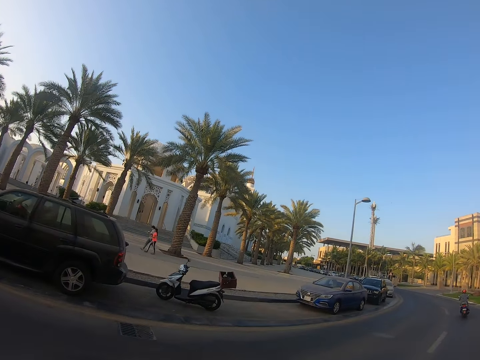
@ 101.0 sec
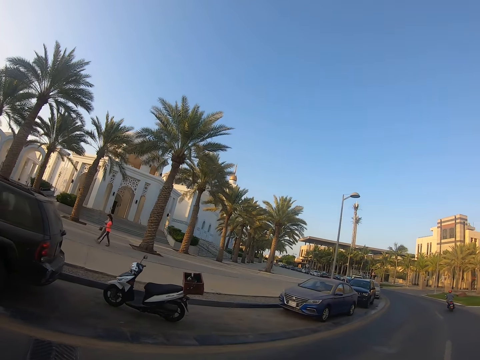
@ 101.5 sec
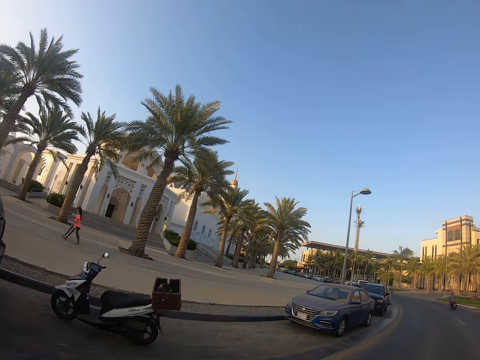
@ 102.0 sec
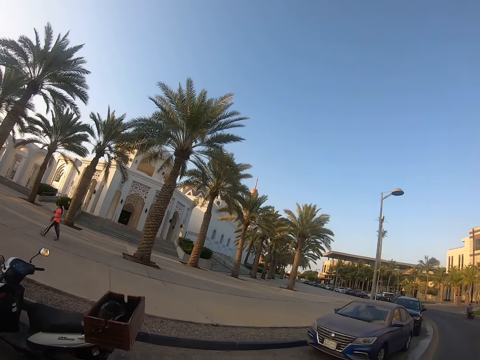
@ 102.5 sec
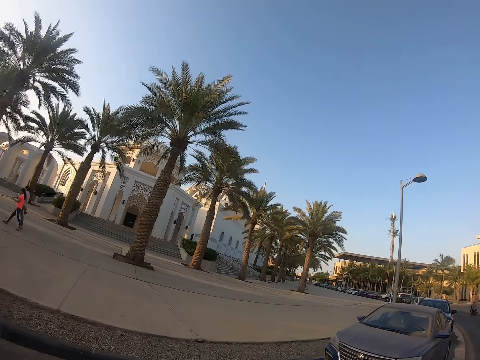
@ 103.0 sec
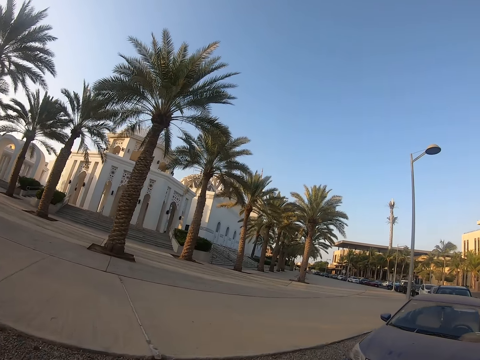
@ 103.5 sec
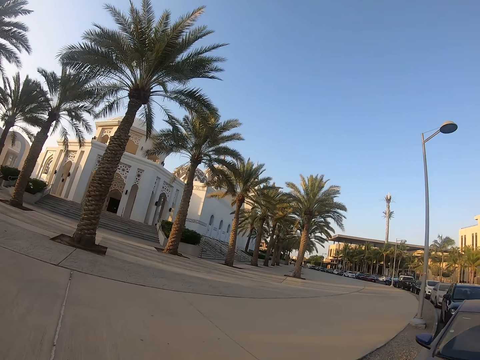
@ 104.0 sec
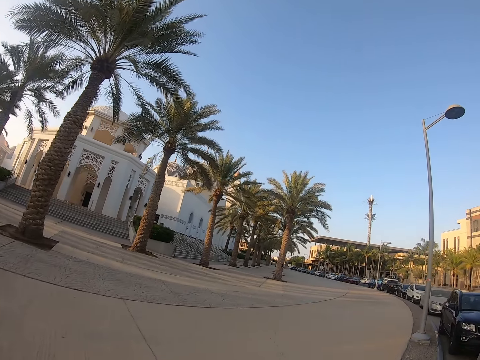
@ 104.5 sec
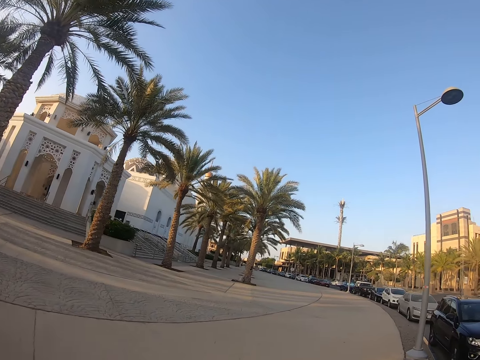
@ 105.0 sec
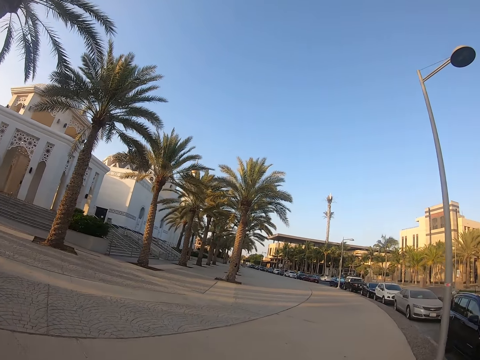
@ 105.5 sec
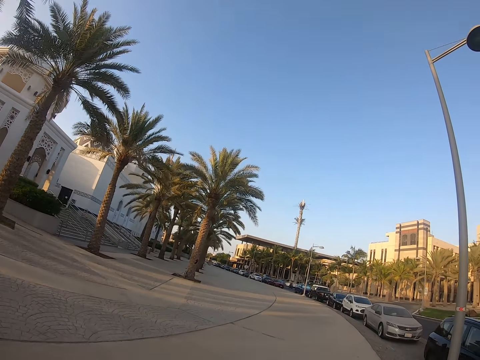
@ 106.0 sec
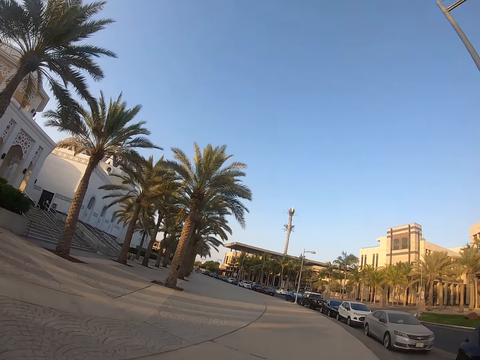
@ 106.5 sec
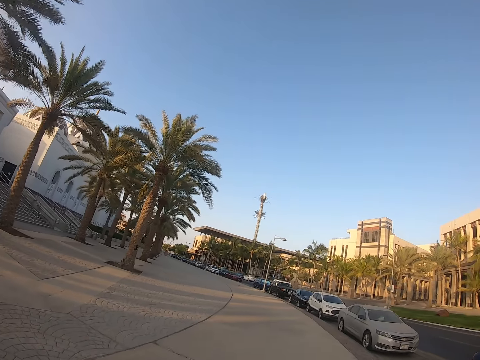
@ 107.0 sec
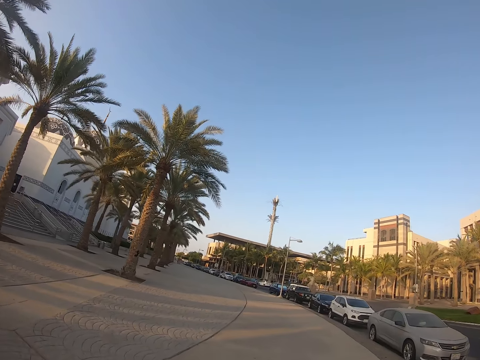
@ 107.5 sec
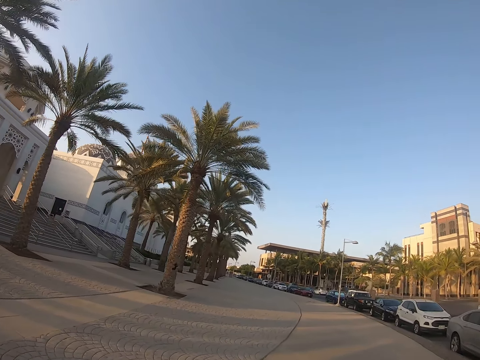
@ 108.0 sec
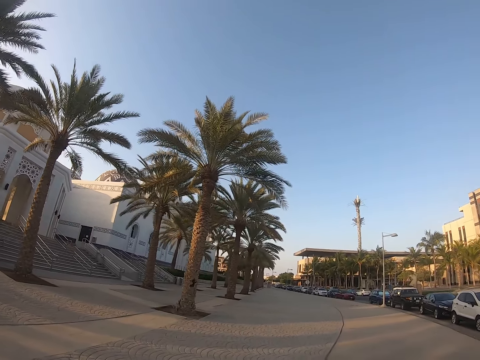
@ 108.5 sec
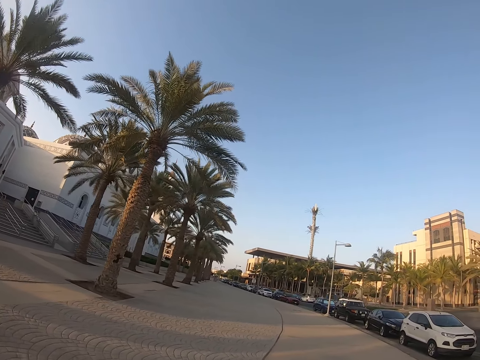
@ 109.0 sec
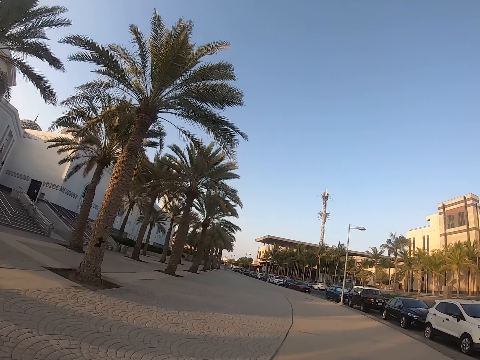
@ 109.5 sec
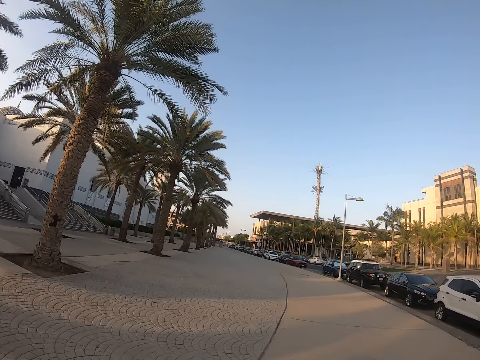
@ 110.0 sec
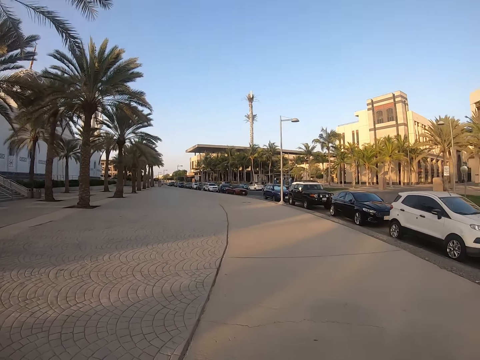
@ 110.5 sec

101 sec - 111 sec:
The camera wearer crosses the road. They walk around the street.

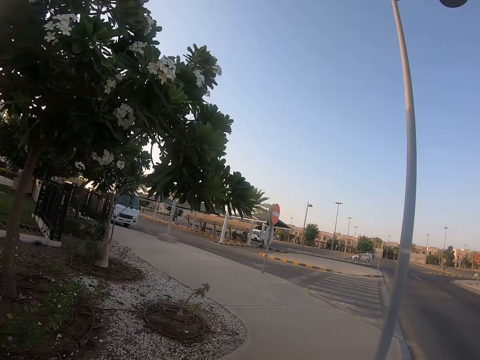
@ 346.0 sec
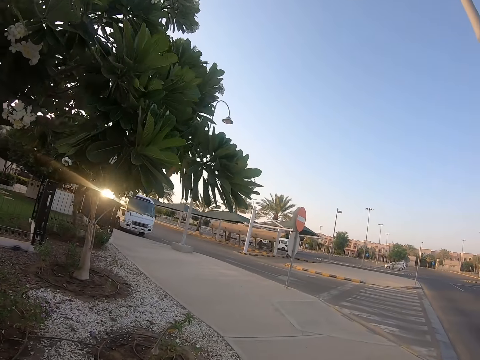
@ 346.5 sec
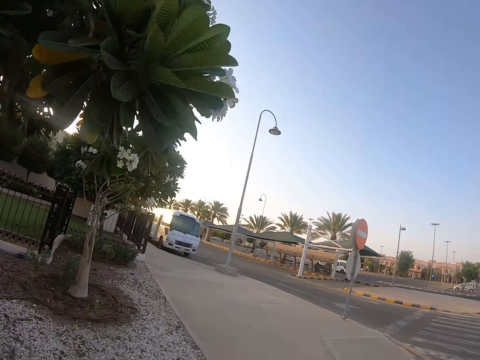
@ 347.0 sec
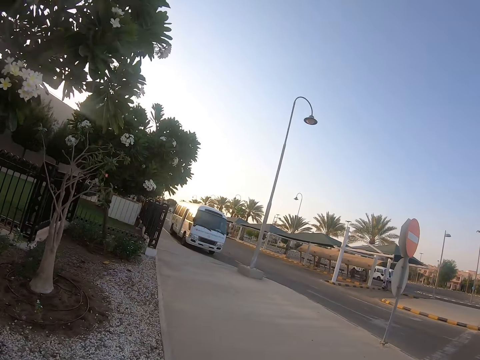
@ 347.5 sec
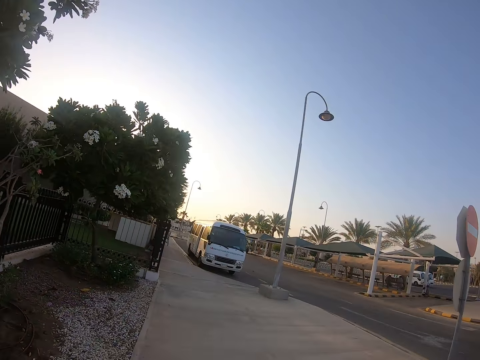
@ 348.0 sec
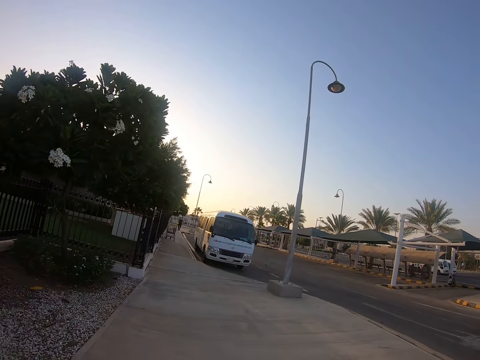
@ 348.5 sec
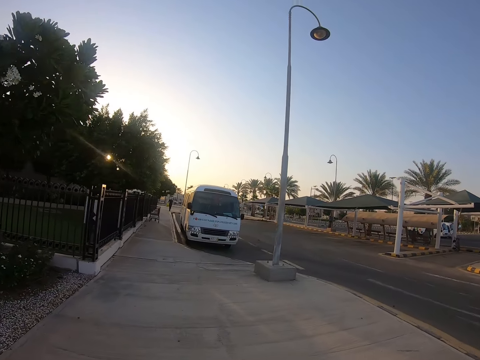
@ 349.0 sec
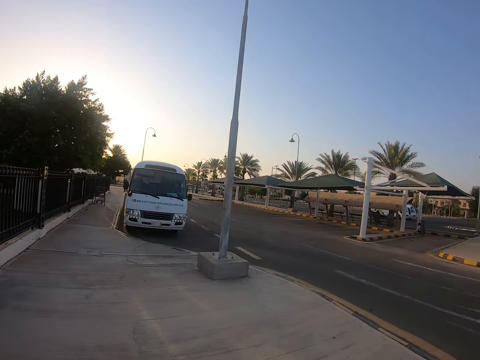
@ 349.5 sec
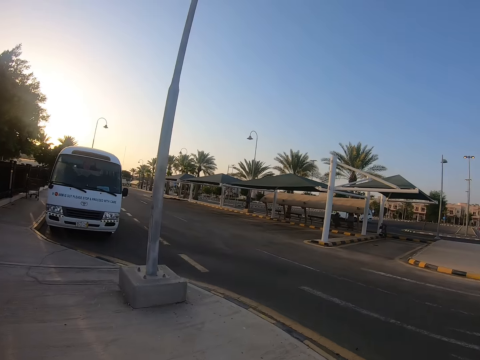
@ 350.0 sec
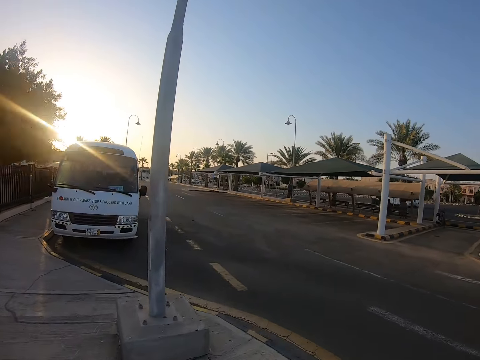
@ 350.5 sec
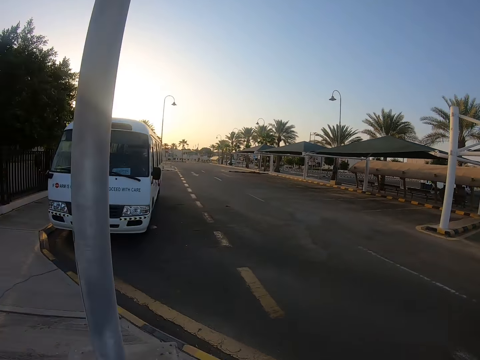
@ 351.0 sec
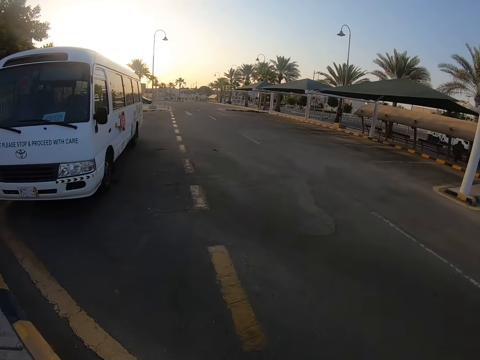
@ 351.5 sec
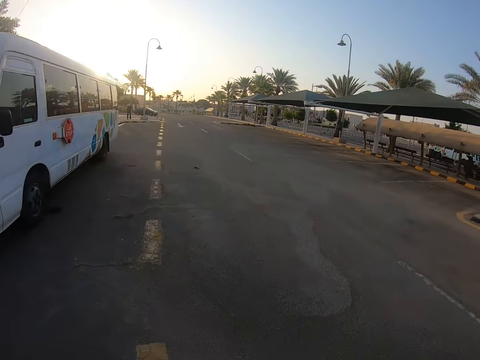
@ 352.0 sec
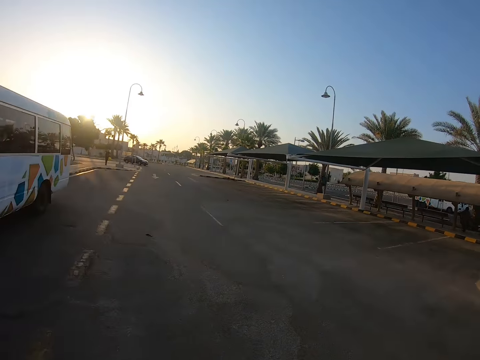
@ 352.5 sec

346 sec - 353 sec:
The camera wearer takes a left turn.

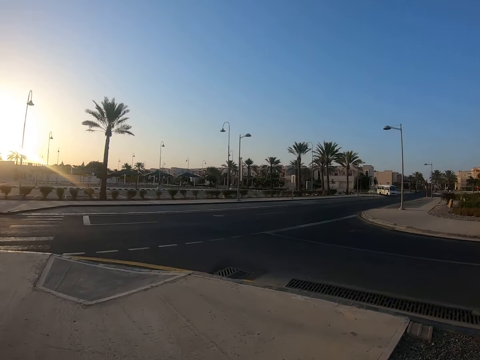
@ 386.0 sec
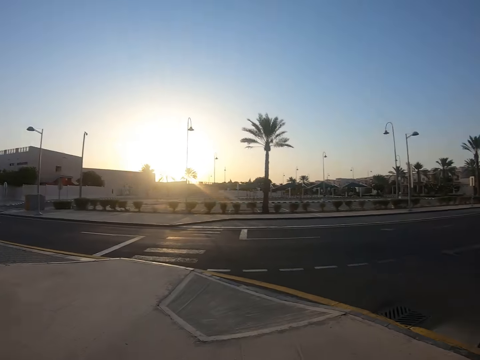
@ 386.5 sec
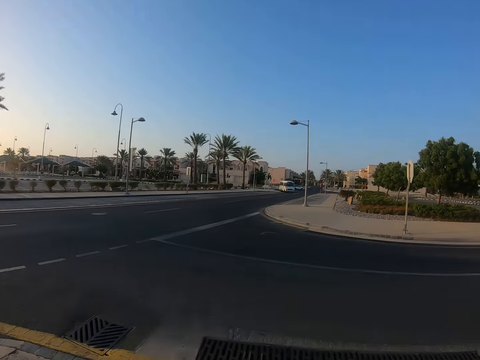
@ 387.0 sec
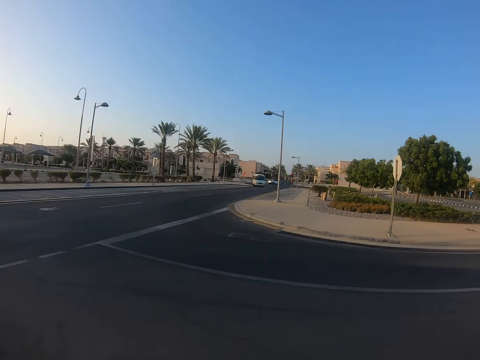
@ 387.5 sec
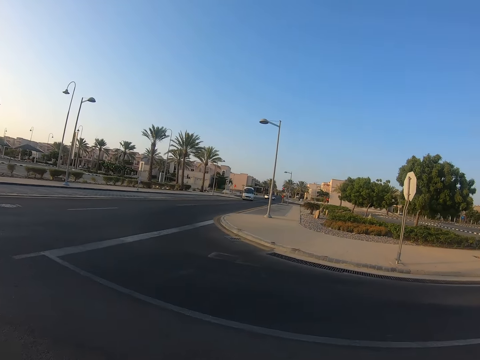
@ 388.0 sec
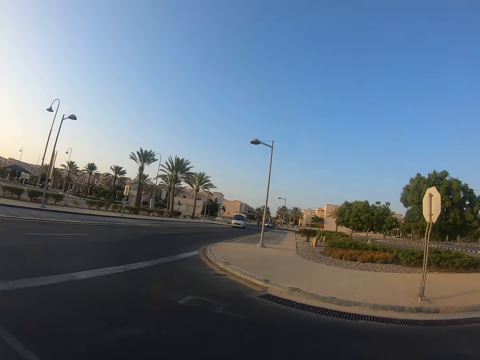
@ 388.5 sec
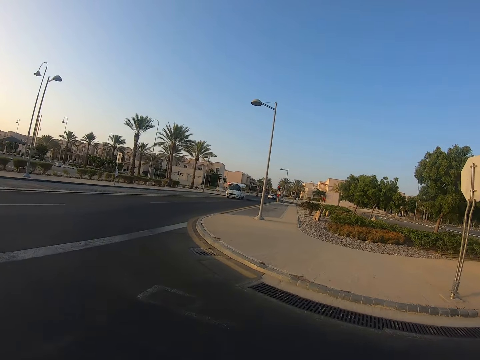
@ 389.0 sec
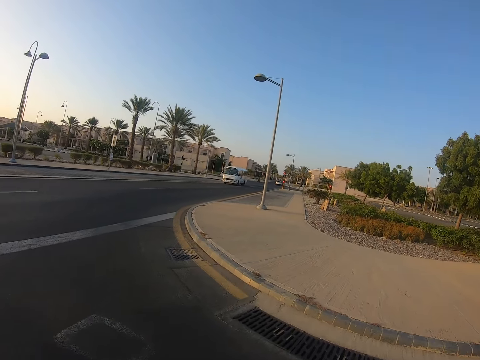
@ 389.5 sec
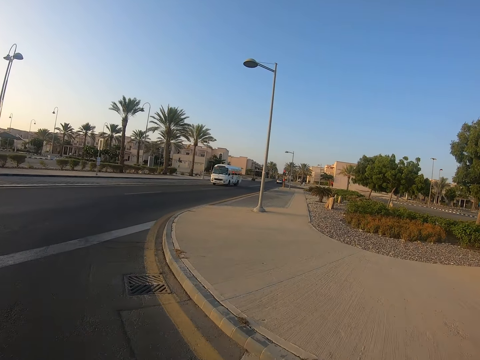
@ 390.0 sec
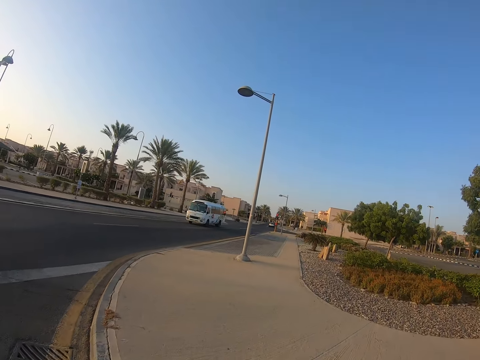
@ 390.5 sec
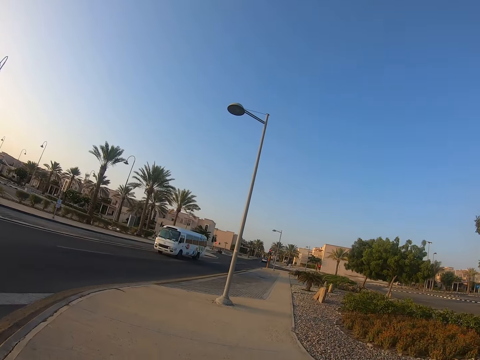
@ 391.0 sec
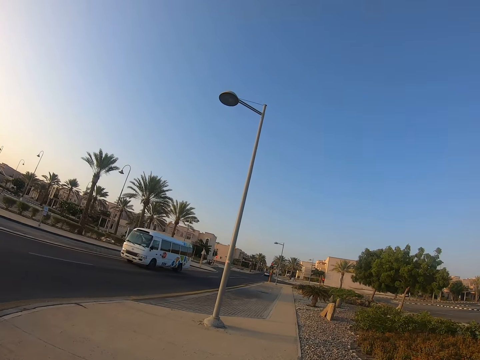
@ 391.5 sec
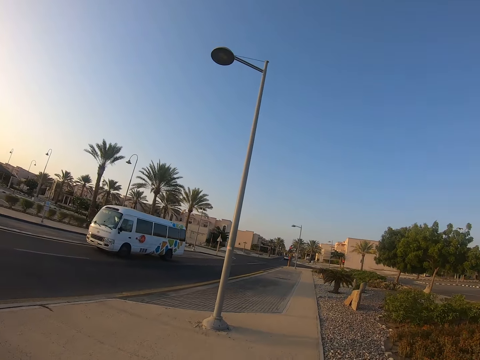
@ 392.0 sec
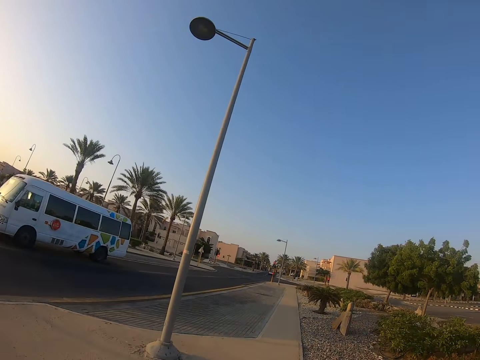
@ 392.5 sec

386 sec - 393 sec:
The camera wearer takes a right turn.
